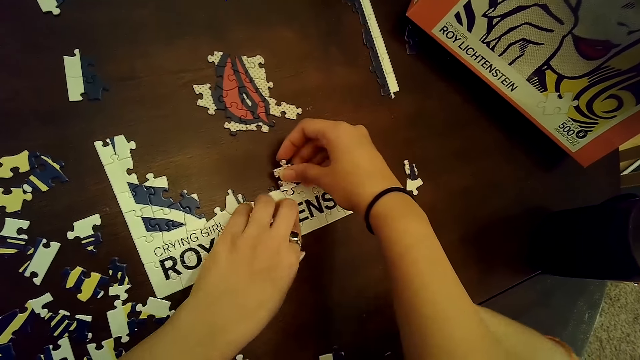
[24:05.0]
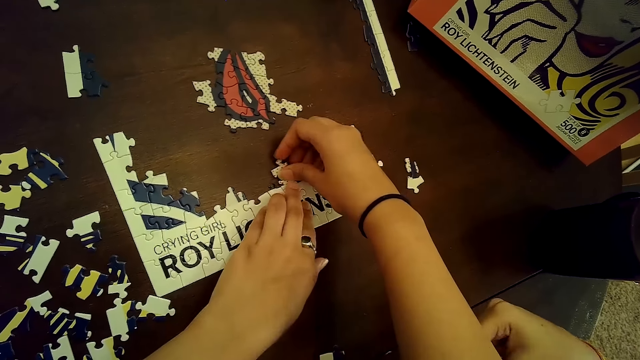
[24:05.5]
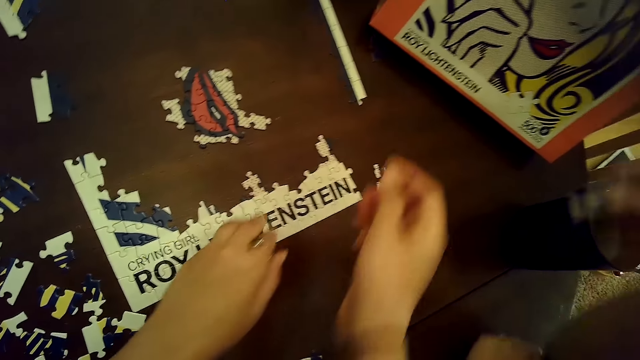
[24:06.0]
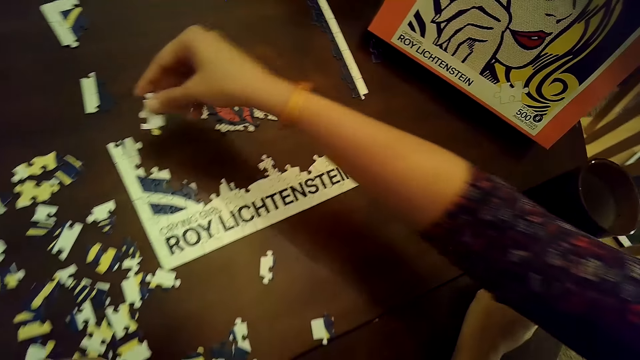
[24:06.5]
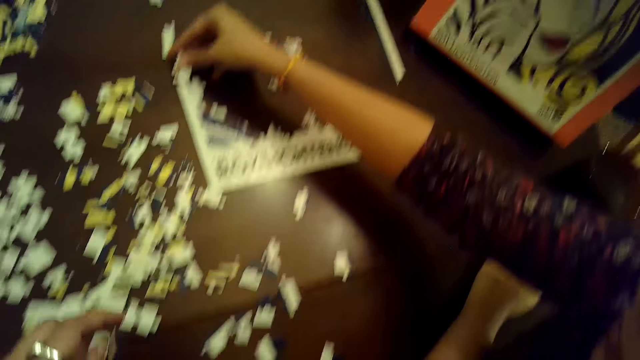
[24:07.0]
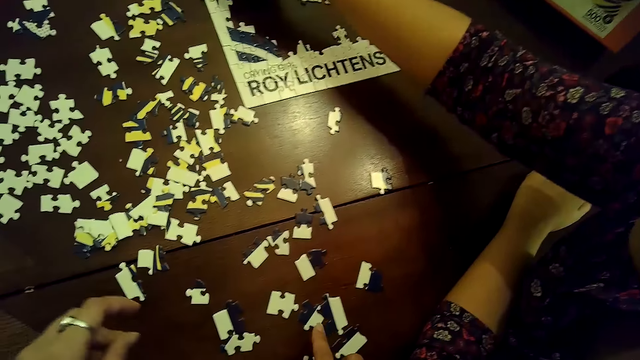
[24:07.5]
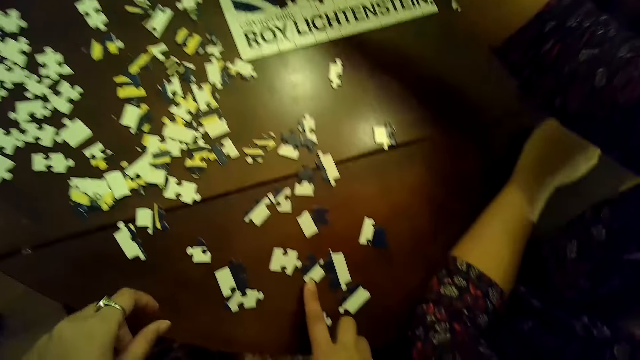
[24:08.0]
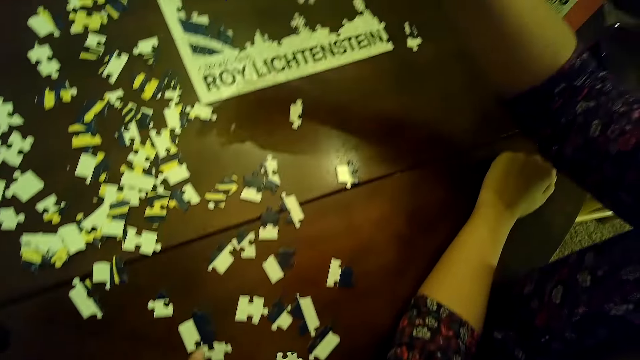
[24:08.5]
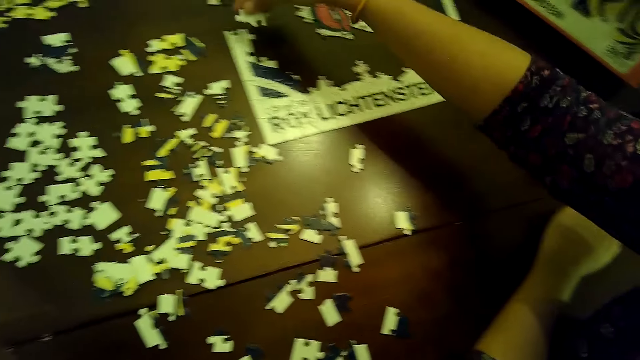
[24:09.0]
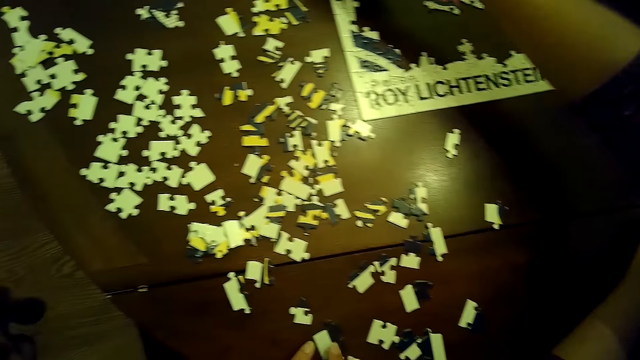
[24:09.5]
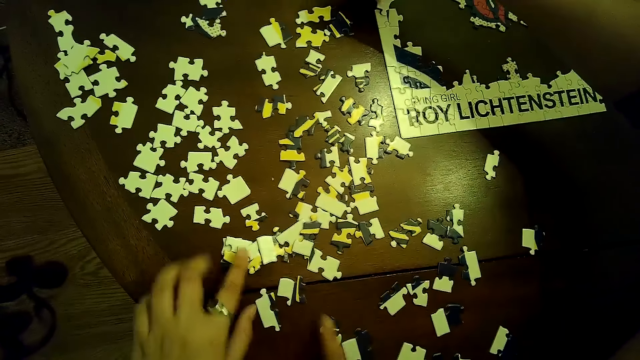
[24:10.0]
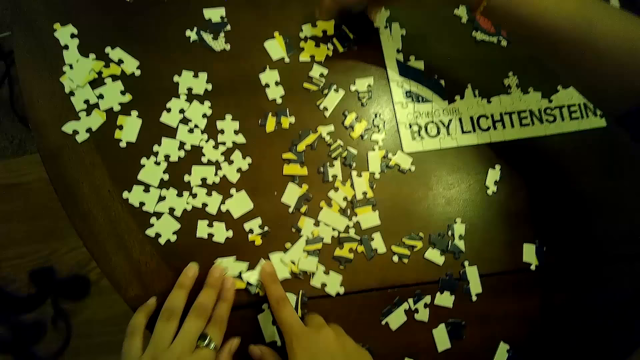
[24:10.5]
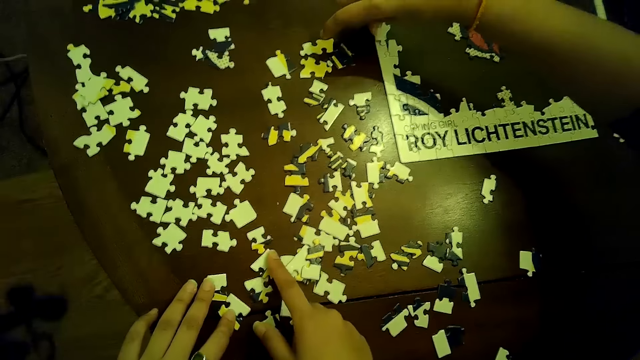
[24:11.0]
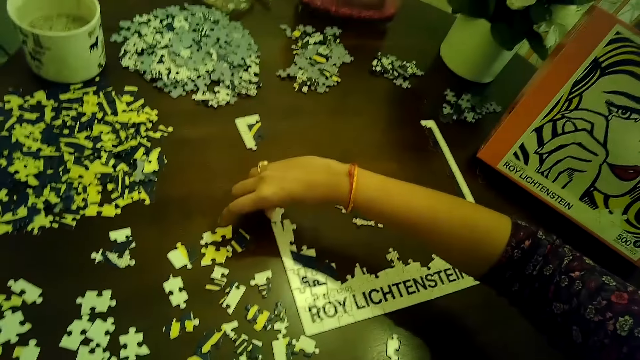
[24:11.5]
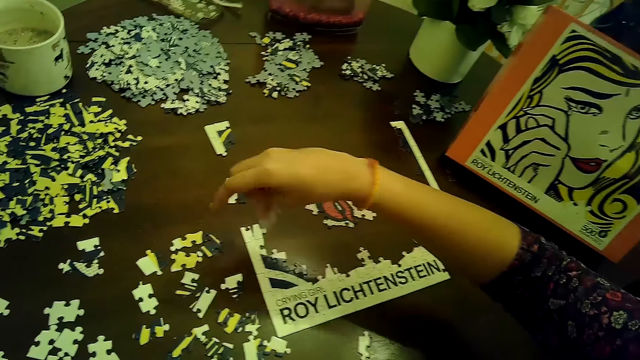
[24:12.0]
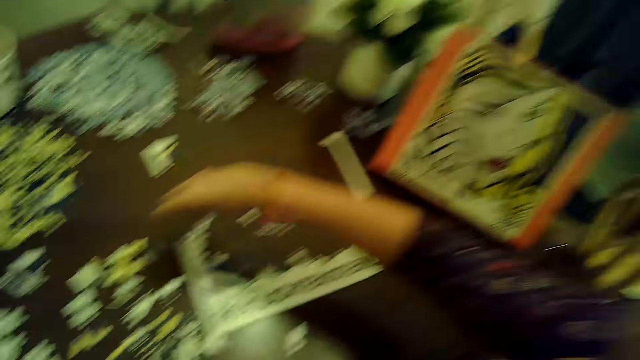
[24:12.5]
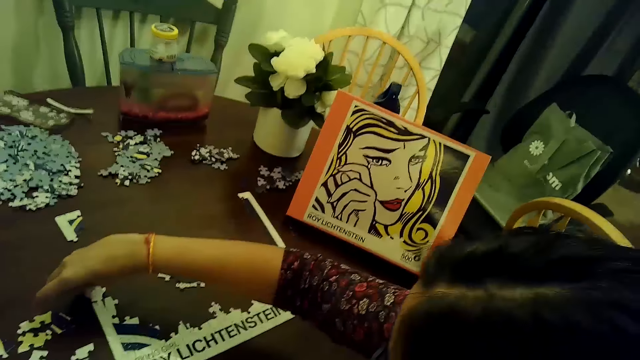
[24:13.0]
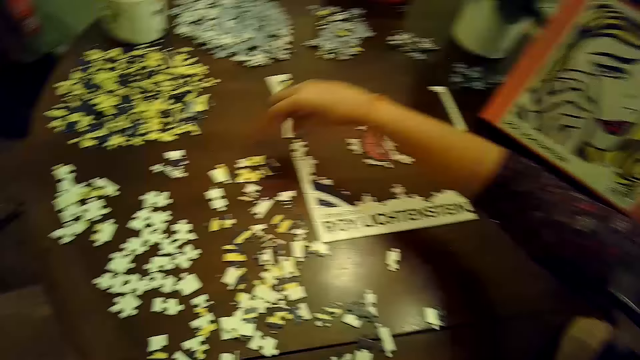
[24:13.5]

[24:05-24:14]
The camera wearer inserts the piece of jigsaw puzzle in her right hand into the tile on the table. She removes her right hand from the tile of jigsaw puzzle on the table. She removes her left hand from the tile of jigsaw puzzle on the table. A woman inserts a piece of jigsaw puzzle into the tile on the table with her right hand and removes the piece of jigsaw puzzle from the tile on the table with her right hand. The camera wearer touches a piece of jigsaw puzzle on the table with her right hand. She touches the piece again. The woman inserts a piece of jigsaw puzzle into the tile on the table with her right hand. The camera wearer scatters pieces of jigsaw puzzle on the table with both hands. She arranges cards on the table.

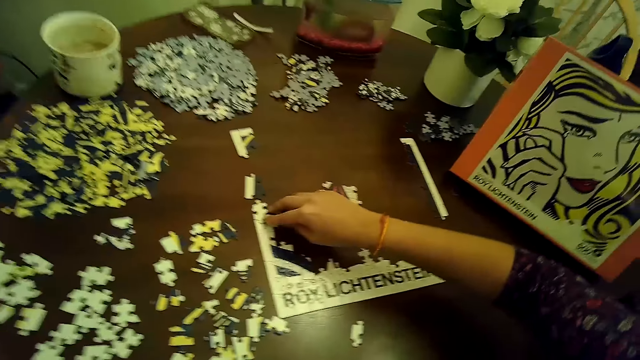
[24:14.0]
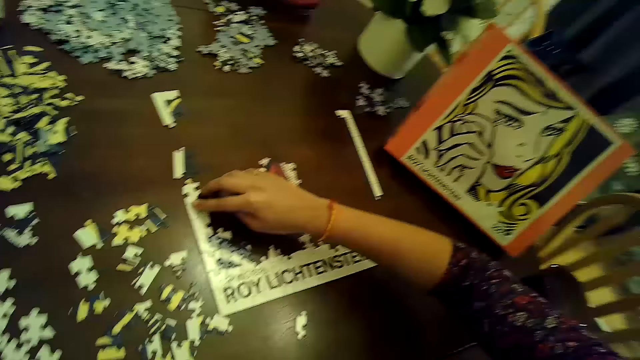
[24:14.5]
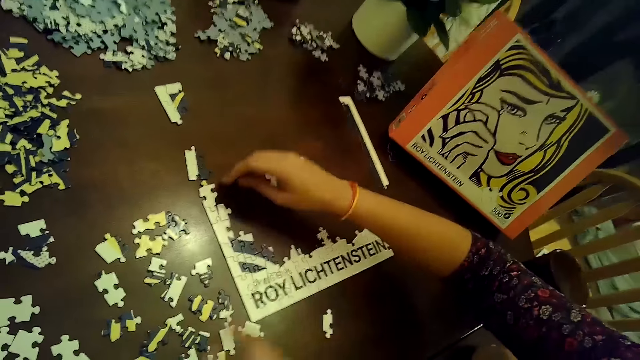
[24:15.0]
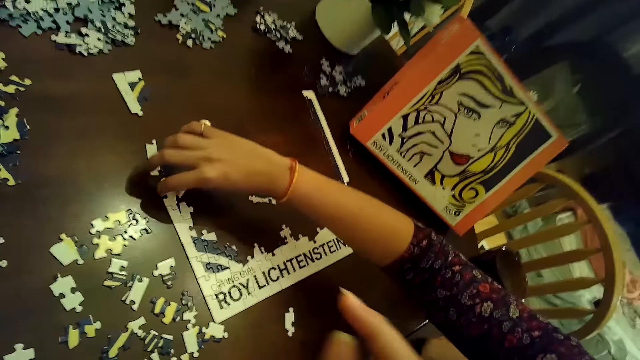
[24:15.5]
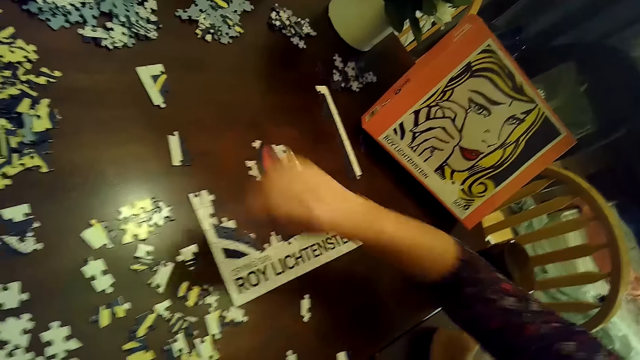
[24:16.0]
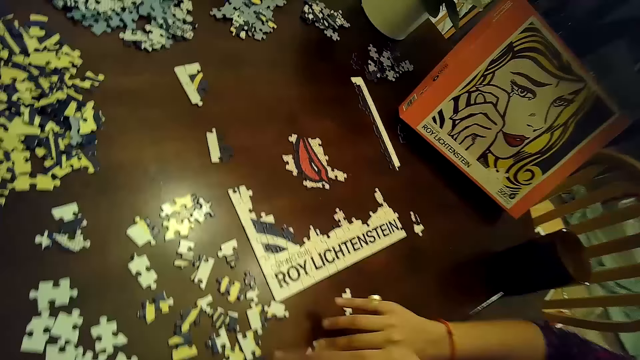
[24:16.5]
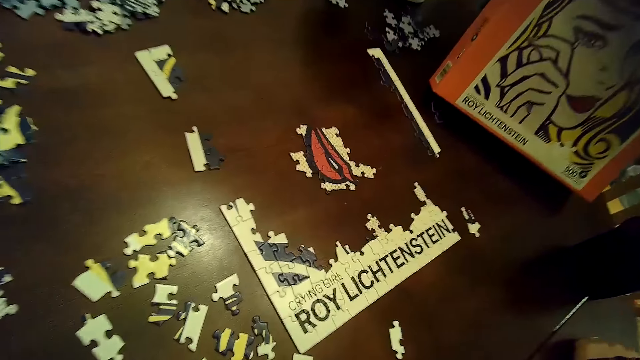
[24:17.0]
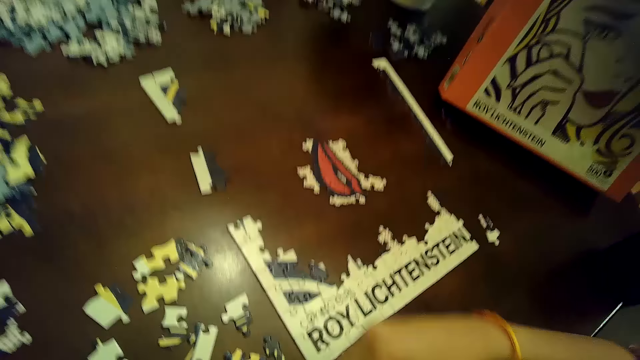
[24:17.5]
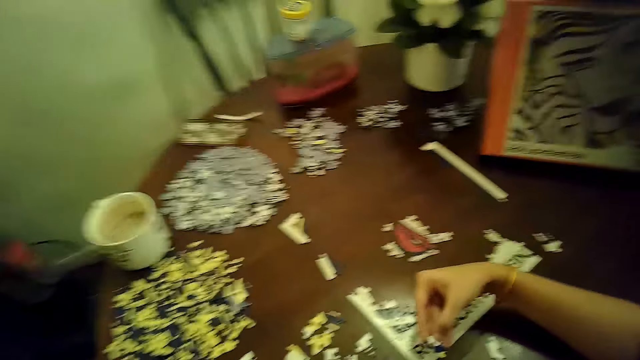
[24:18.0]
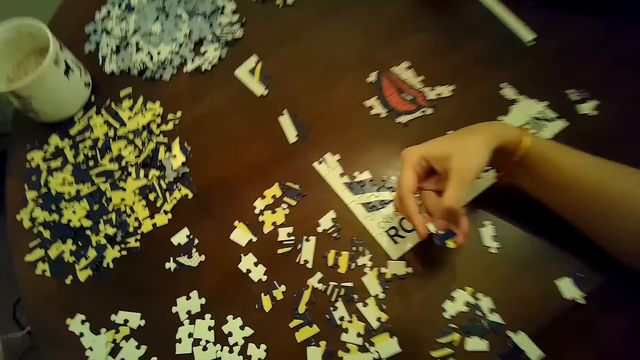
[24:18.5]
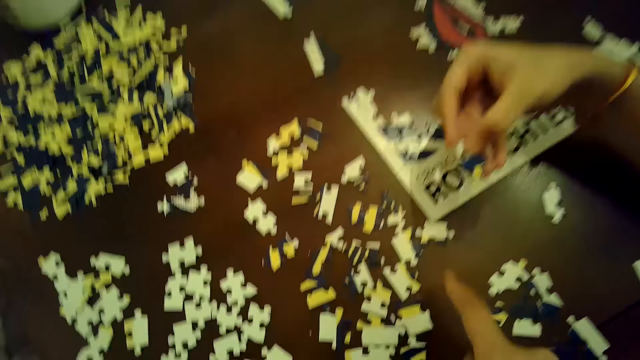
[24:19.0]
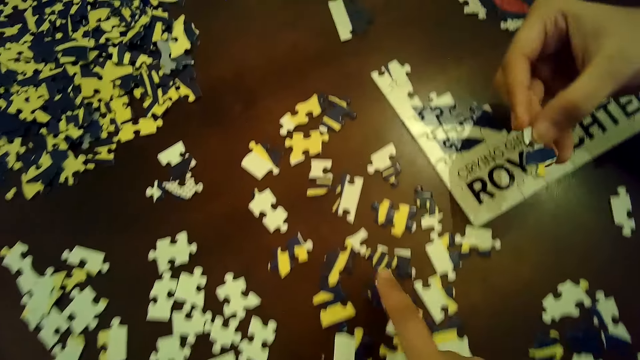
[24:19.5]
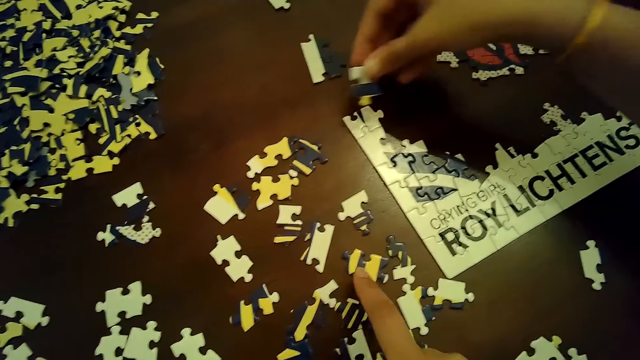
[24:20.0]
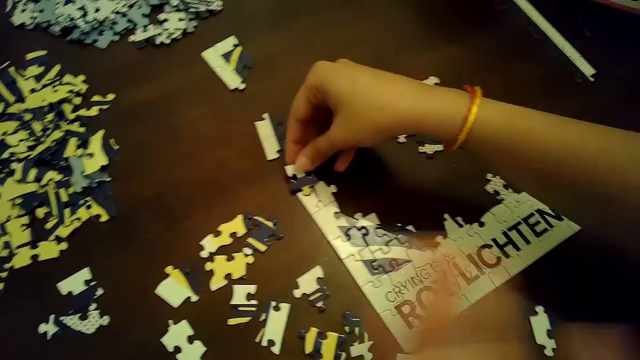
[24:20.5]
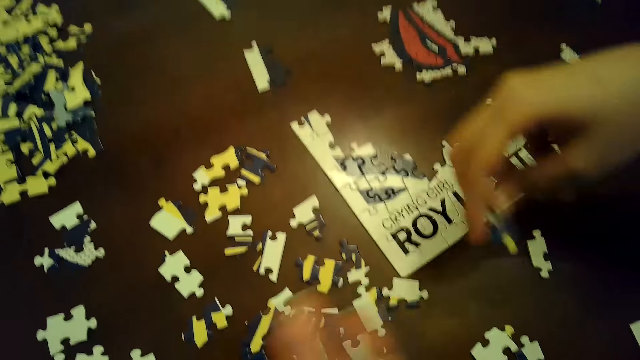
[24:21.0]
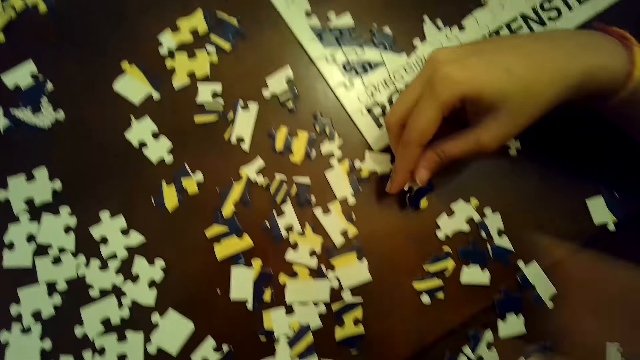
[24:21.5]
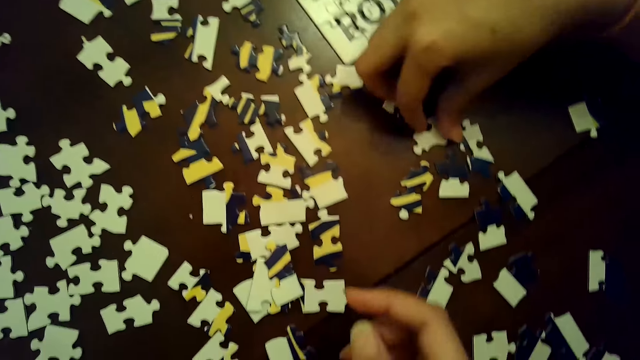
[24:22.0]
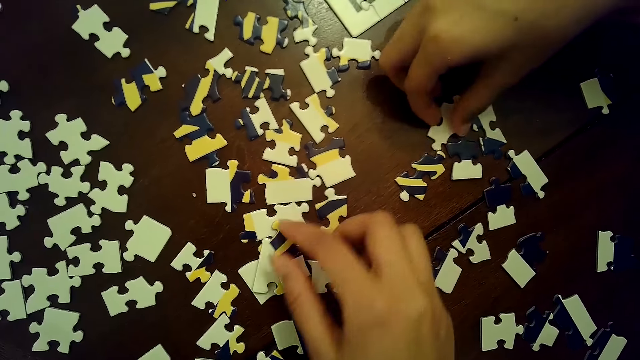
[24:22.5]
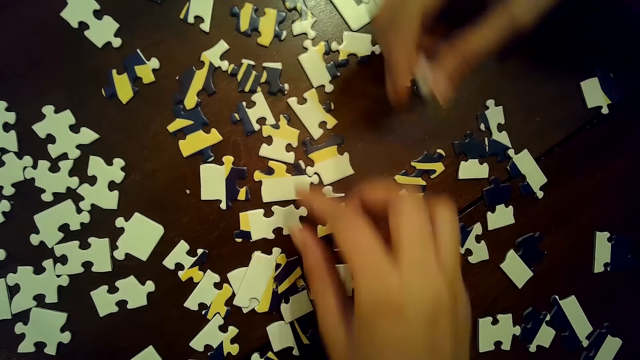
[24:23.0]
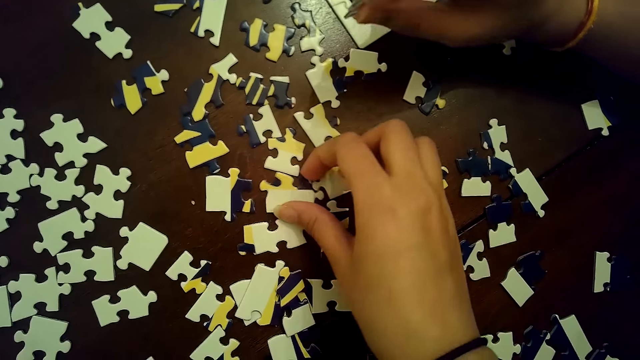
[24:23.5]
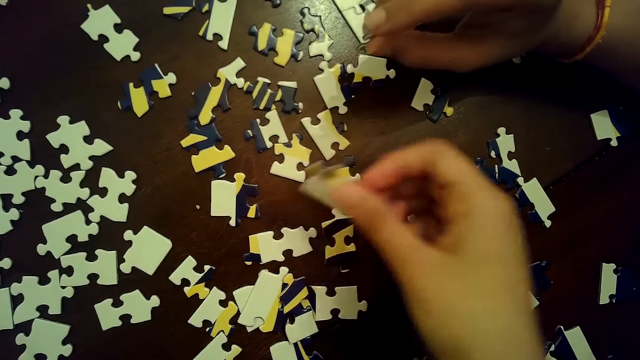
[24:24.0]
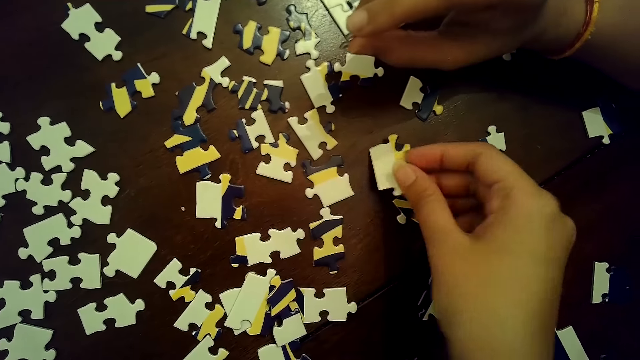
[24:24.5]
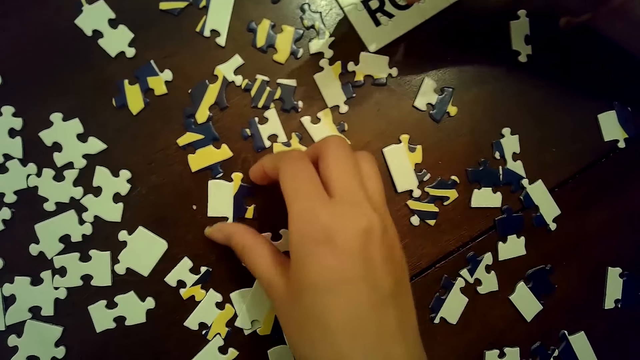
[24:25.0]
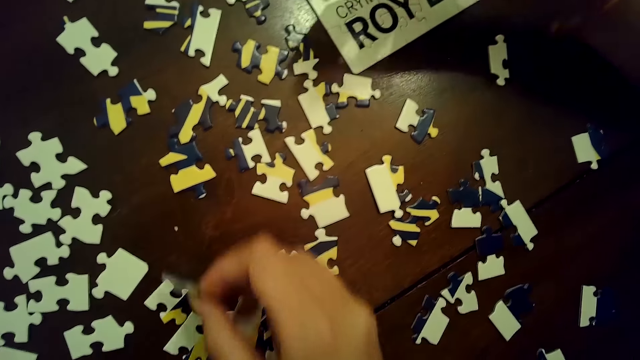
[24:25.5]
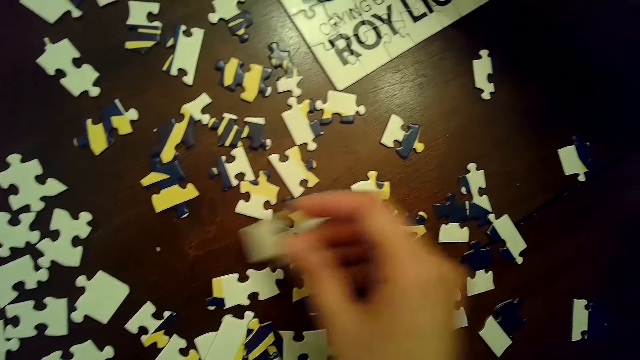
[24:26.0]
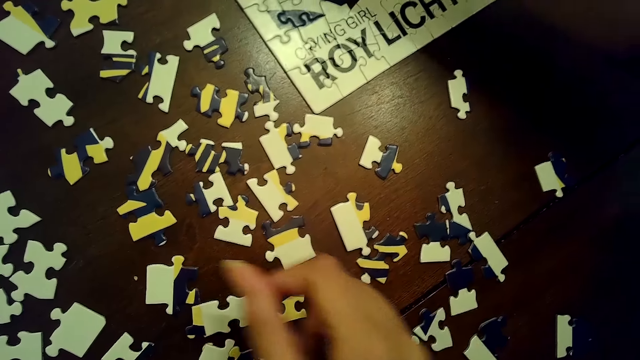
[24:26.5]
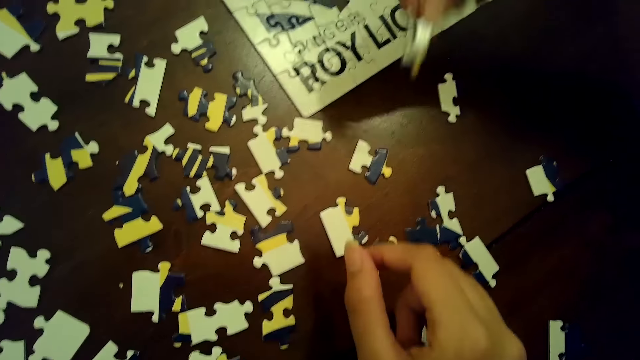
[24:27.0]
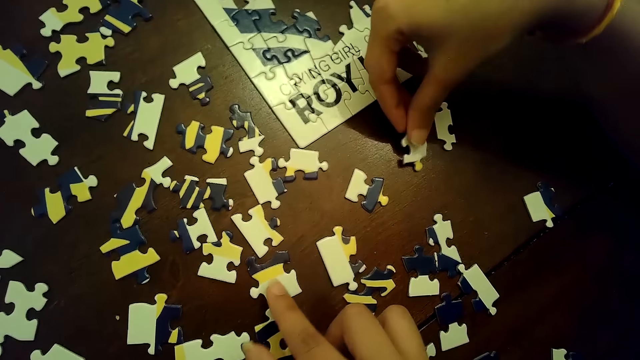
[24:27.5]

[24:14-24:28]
A woman adjusts the piece of jigsaw puzzle in the tile on the table, removes the piece of jigsaw puzzle from the tile on the table with her right hand, drops the piece of jigsaw puzzle on the table with her right hand and picks up a piece of jigsaw puzzle from the table with her right hand. The woman arranges cards on the table. The woman touches the tile on the table with the piece of jigsaw puzzle in her right hand, drops the piece of jigsaw puzzle on the table with her right hand and picks up a piece of jigsaw puzzle from the table with her right hand. The camera wearer touches some pieces of jigsaw puzzle on the table with her right hand. She picks up a piece of jigsaw puzzle from the table with her right hand. She drops the piece of jigsaw puzzle on the table with her right hand. She picks up a piece of jigsaw puzzle from the table with her right hand. She arranges cards on the table. She drops the piece of jigsaw puzzle on the table with her right hand. The woman drops the piece of jigsaw puzzle on the table with her right hand. The camera wearer touches a piece of jigsaw puzzle on the table with her right hand.
